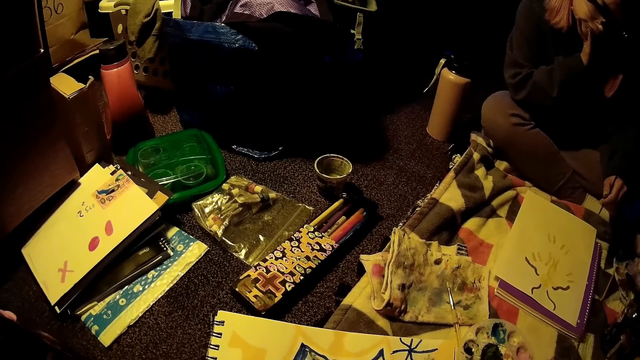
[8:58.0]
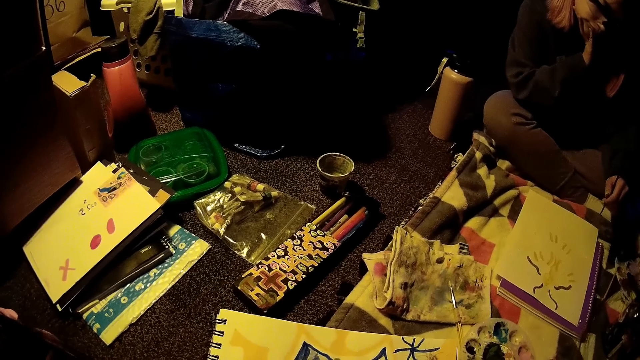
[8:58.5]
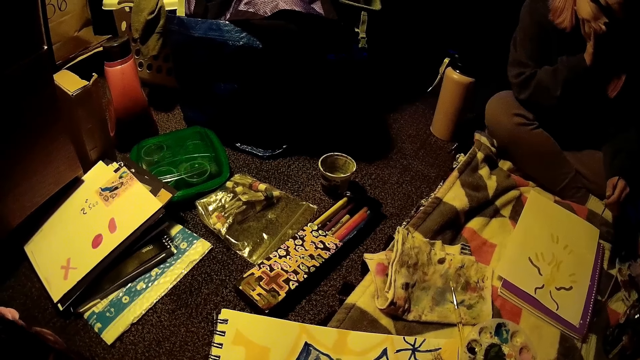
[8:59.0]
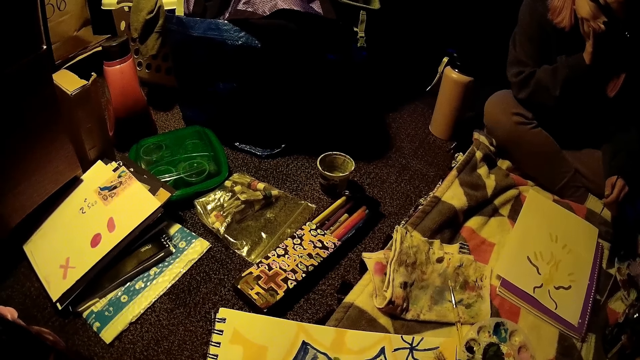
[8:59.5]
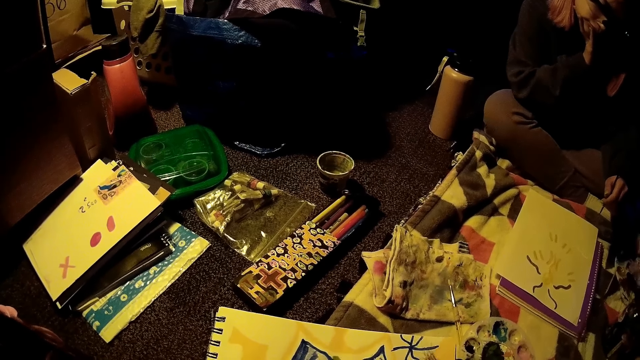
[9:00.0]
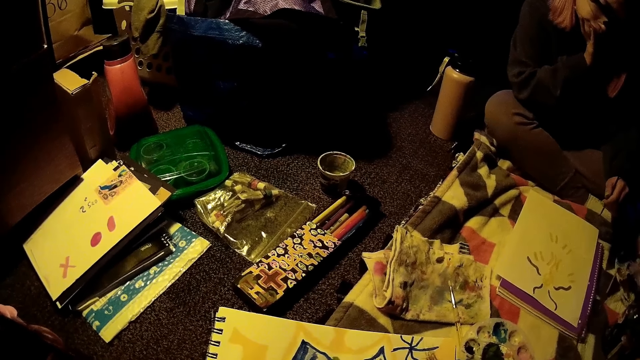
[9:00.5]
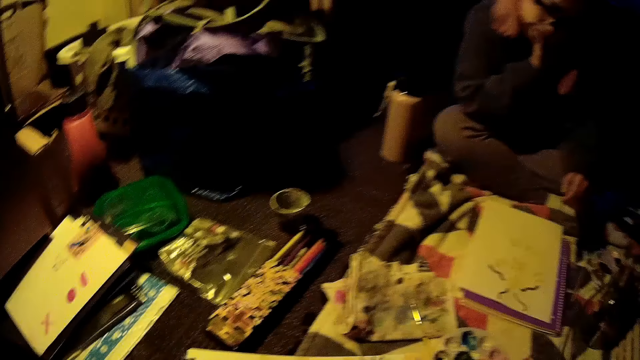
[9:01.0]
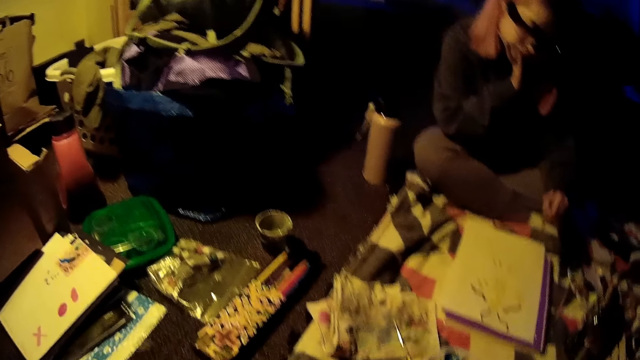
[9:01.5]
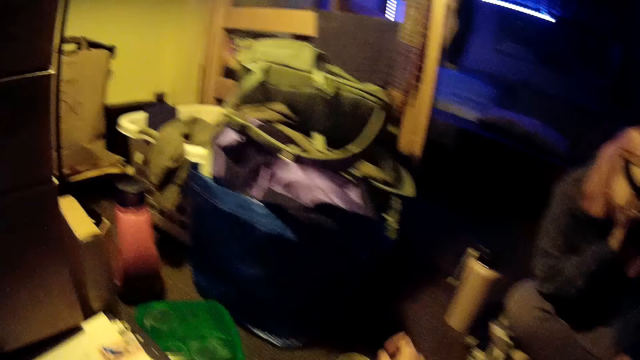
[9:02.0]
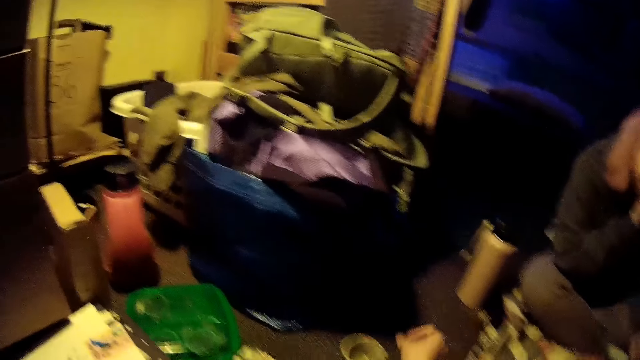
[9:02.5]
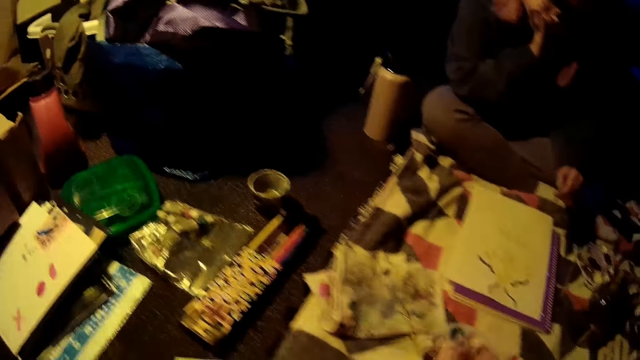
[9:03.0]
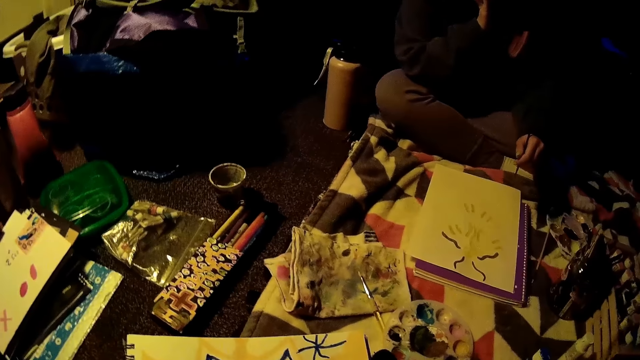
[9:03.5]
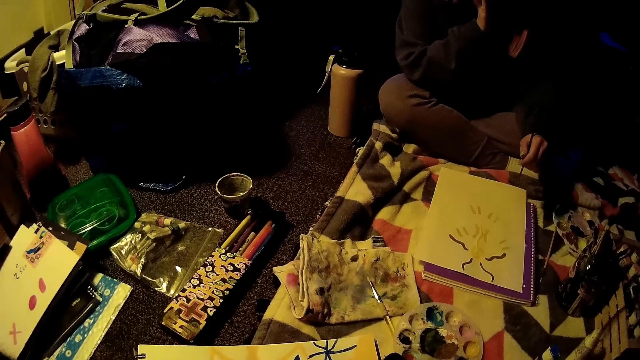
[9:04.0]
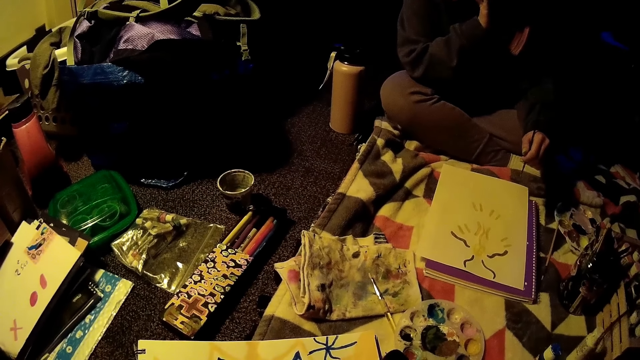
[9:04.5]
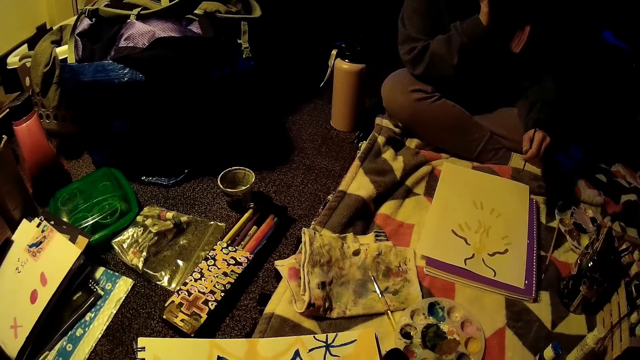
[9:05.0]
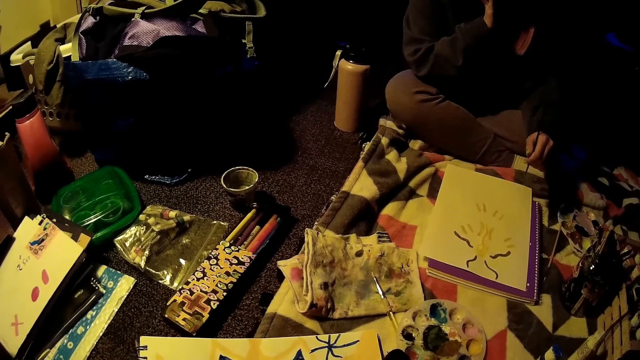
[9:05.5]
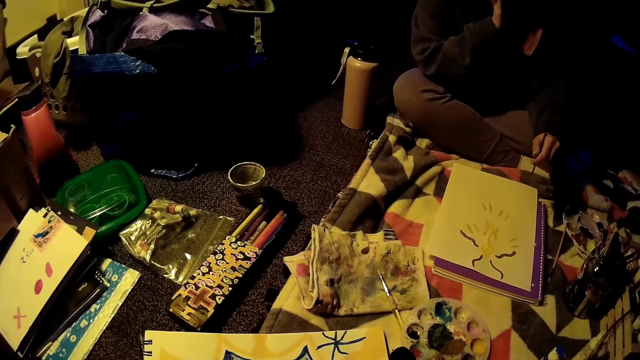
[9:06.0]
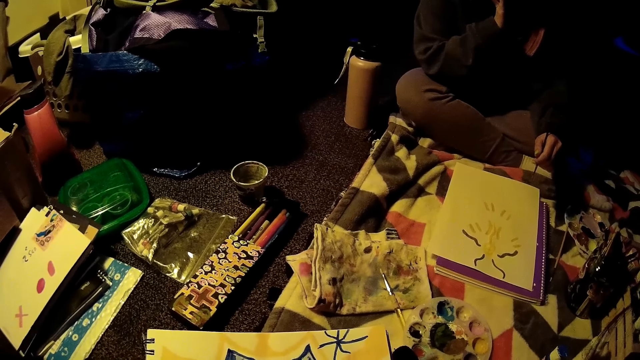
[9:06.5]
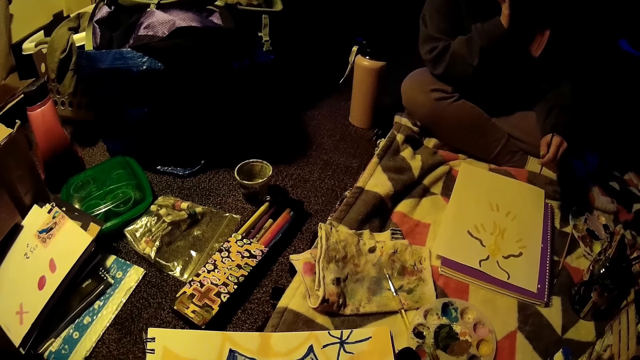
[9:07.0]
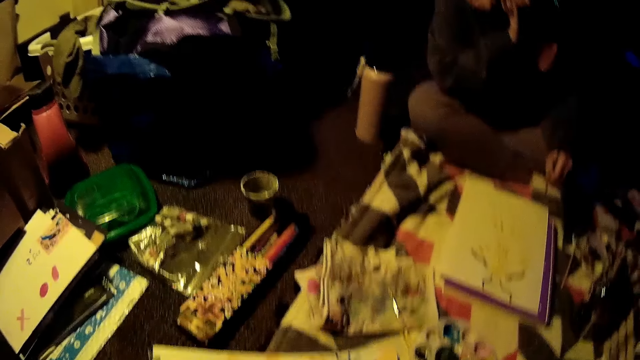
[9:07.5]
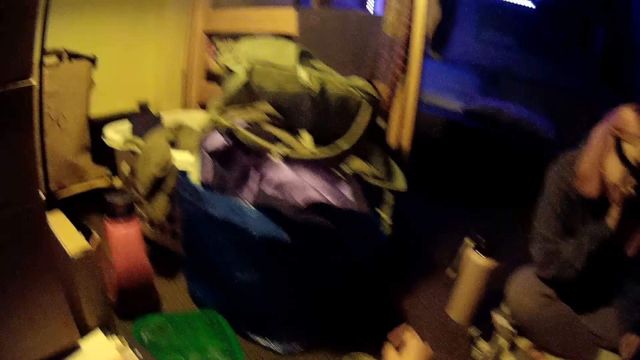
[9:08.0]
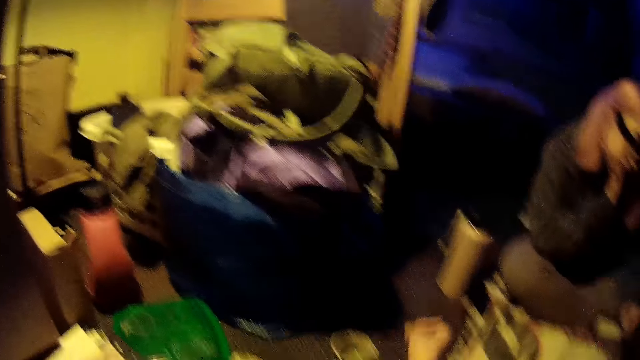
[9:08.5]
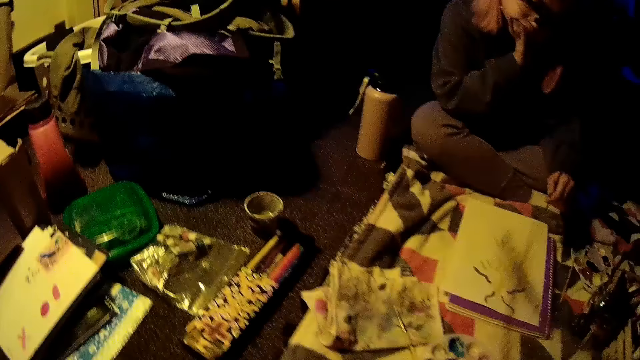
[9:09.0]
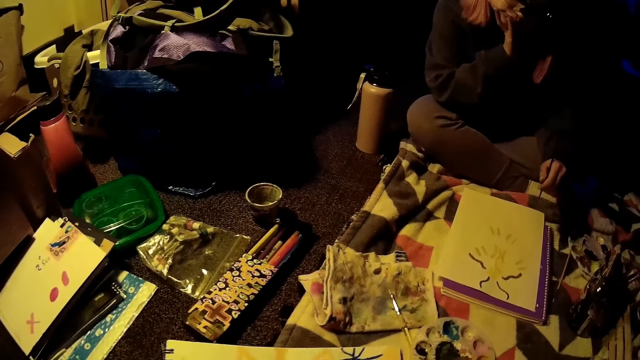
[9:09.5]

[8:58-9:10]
The camera wearer dips the brush in the tin.

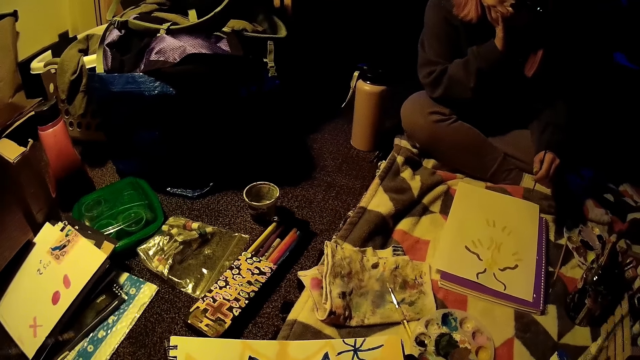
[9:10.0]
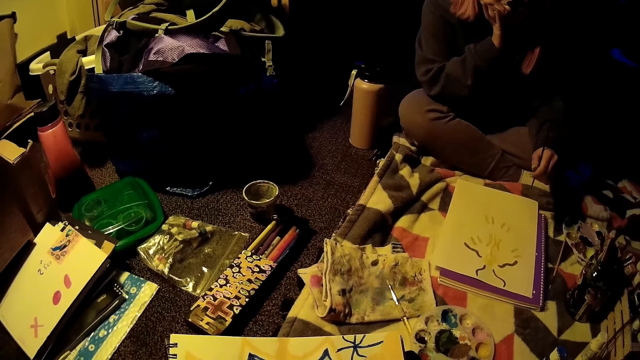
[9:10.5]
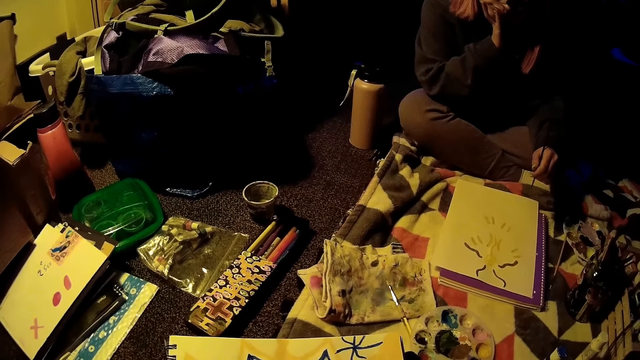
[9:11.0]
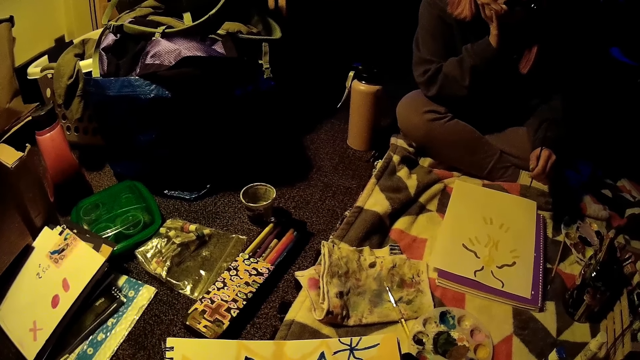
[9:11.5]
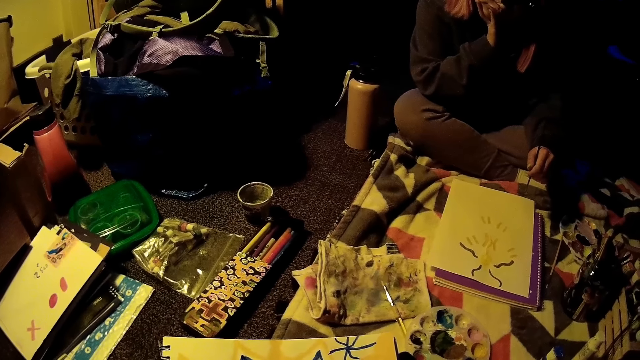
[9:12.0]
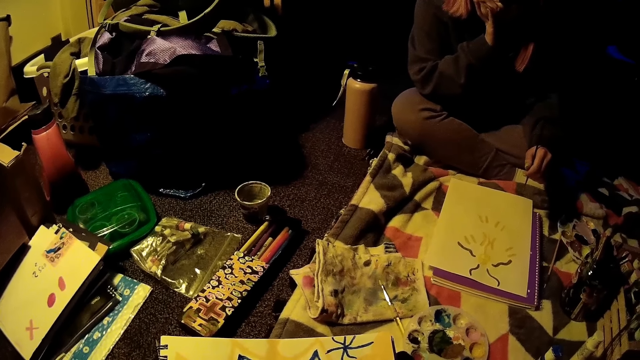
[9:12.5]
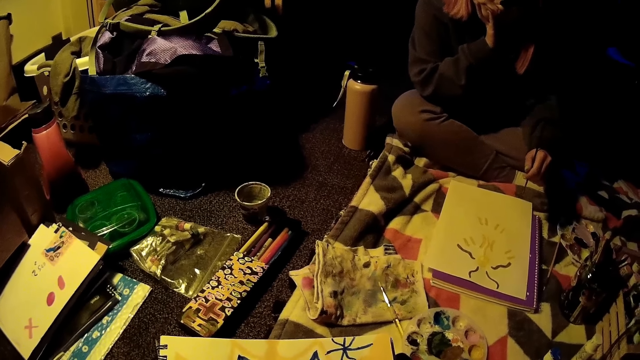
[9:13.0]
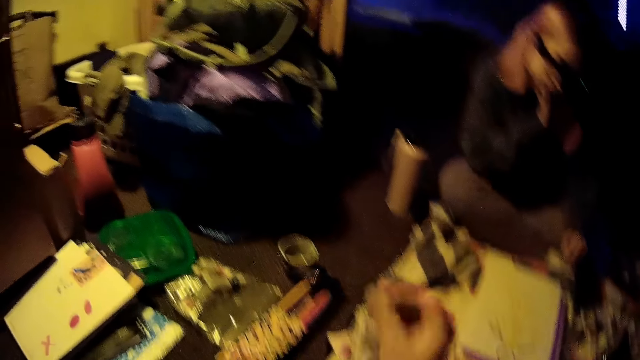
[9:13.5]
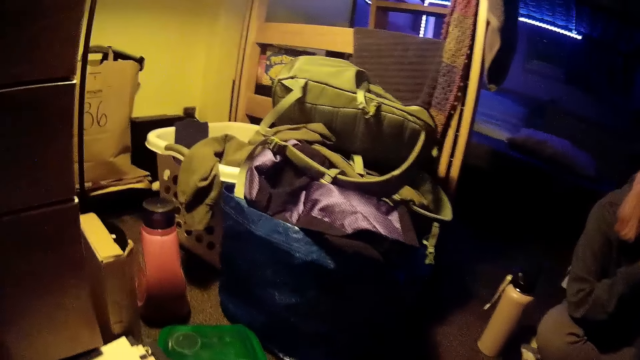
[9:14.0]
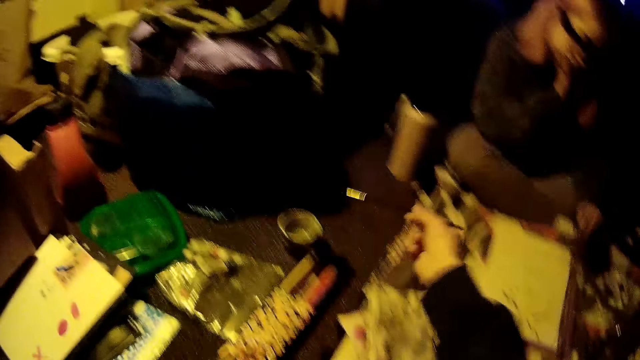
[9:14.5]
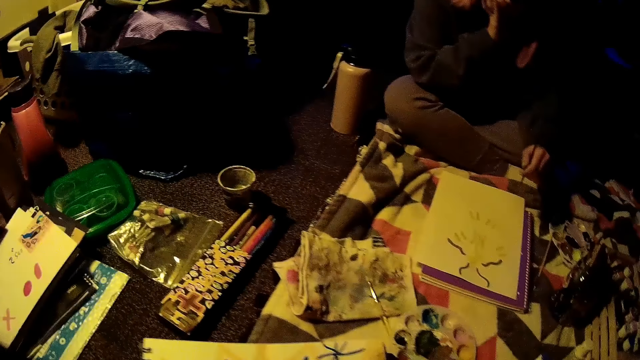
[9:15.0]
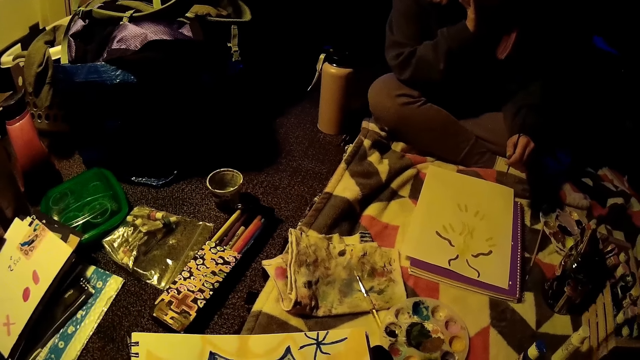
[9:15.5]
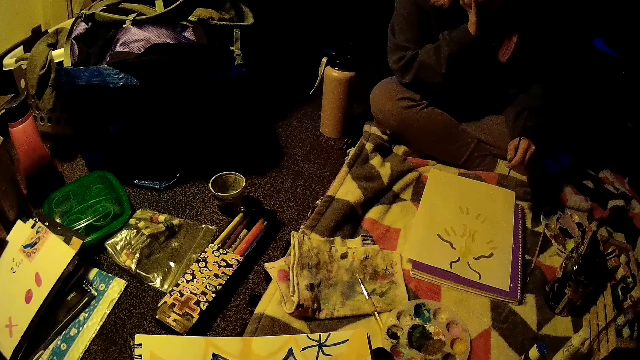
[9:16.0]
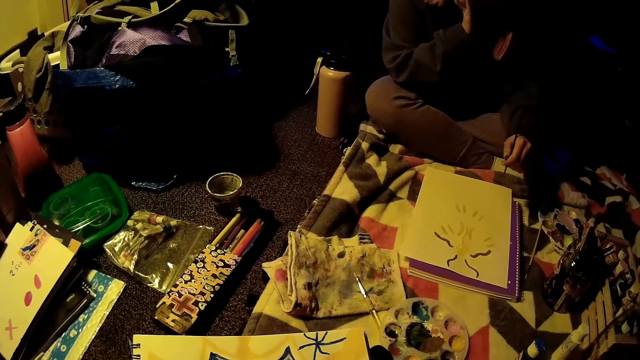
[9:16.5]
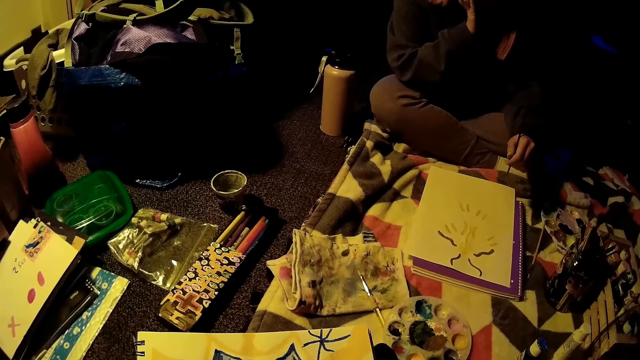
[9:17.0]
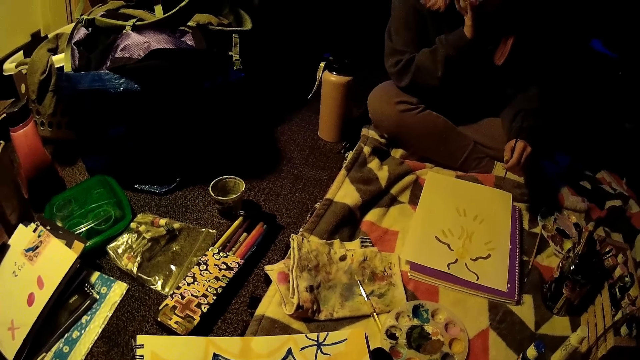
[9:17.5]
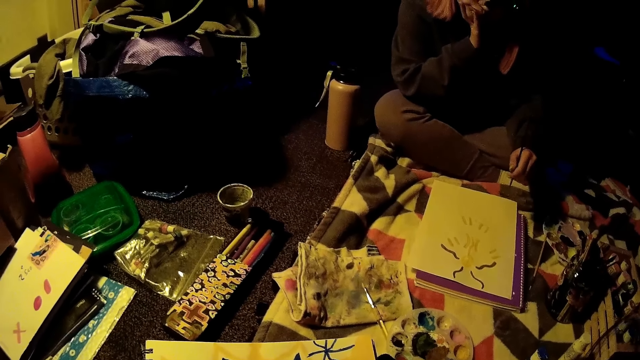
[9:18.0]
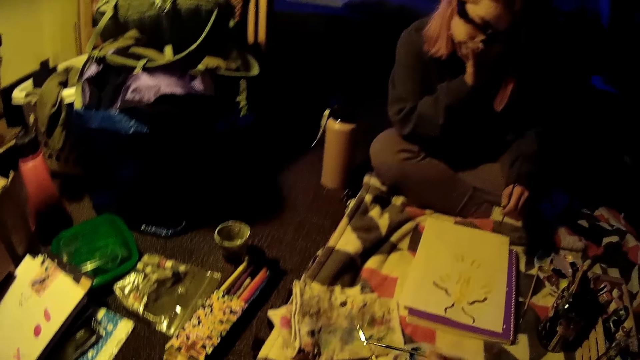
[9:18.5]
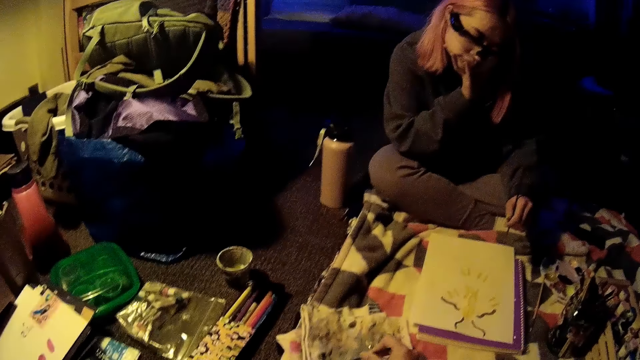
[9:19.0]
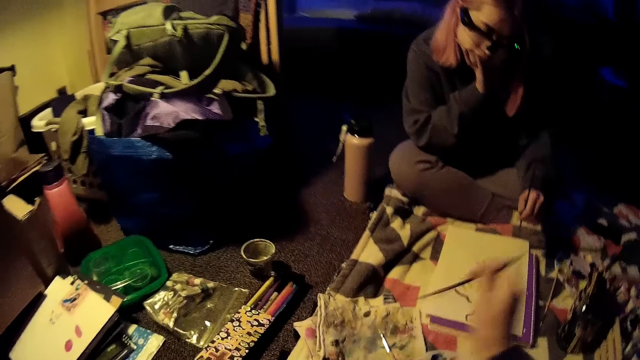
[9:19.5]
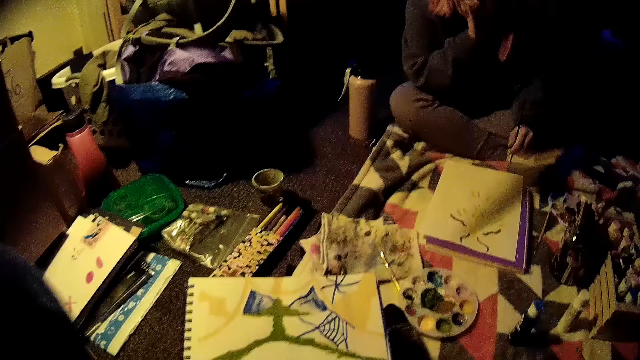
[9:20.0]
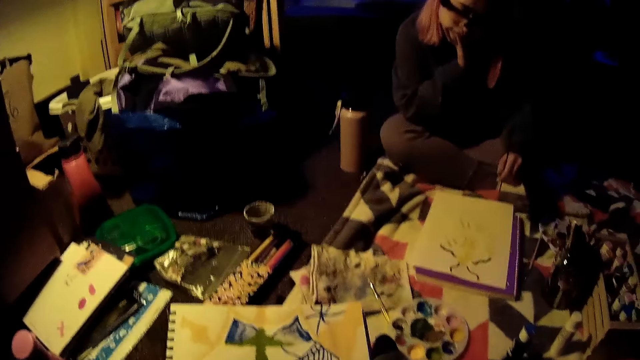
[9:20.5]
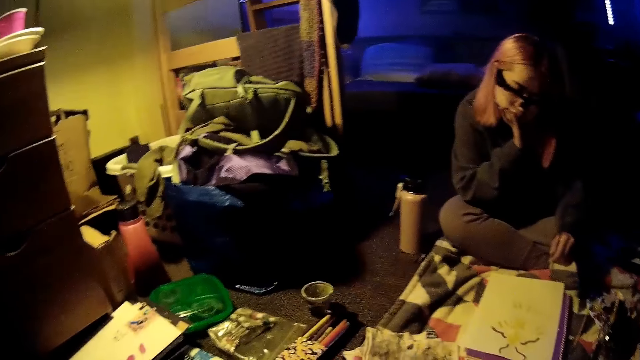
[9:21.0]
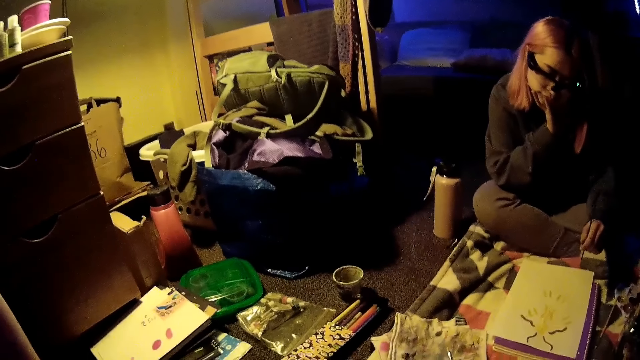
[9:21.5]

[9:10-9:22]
The camera wearer paints on a paper. She rubs the brush tip on a towel with her right hand. She lifts her hands up.
